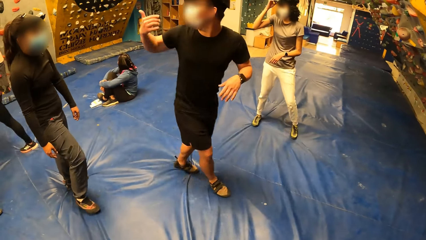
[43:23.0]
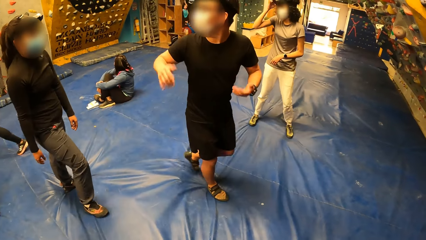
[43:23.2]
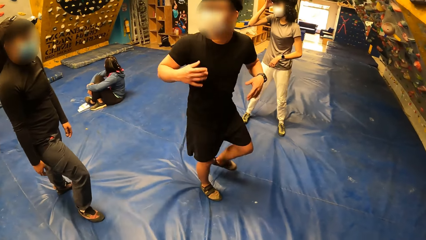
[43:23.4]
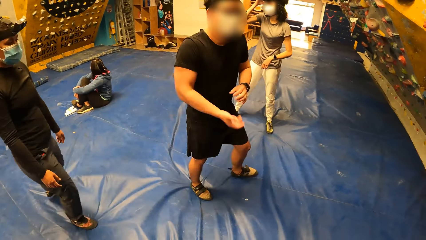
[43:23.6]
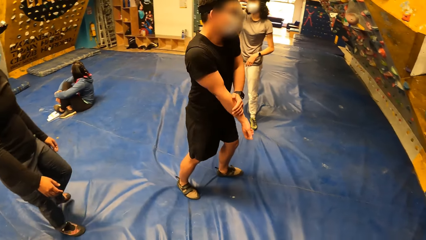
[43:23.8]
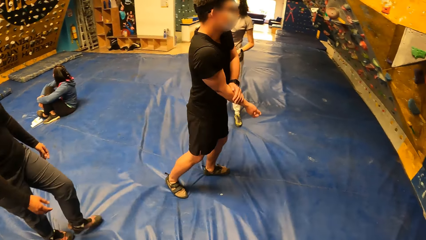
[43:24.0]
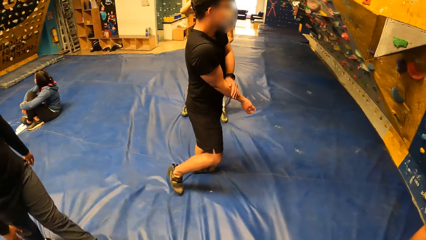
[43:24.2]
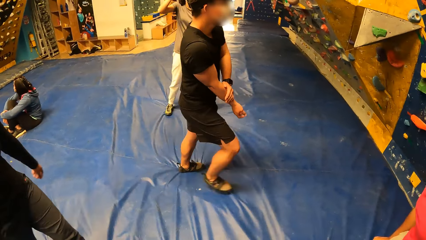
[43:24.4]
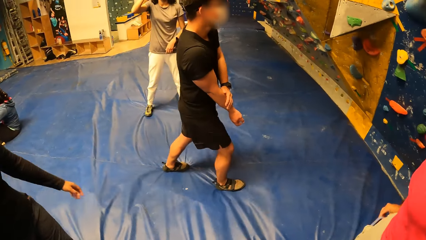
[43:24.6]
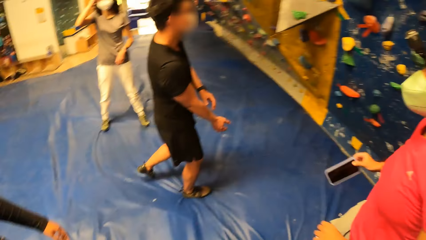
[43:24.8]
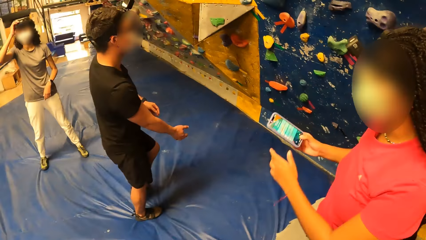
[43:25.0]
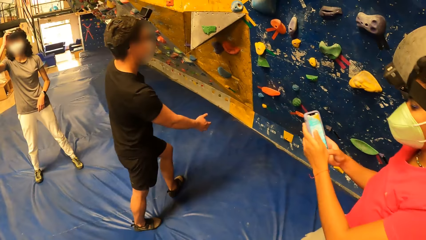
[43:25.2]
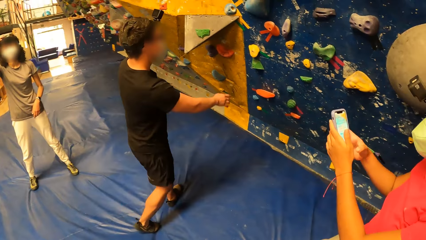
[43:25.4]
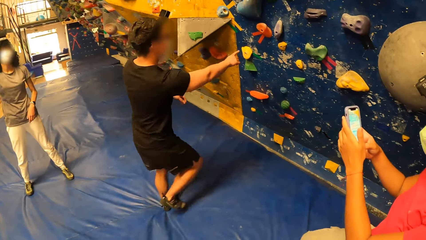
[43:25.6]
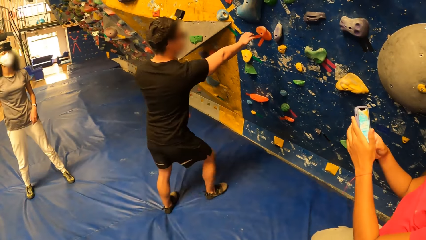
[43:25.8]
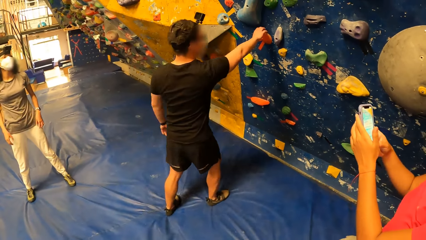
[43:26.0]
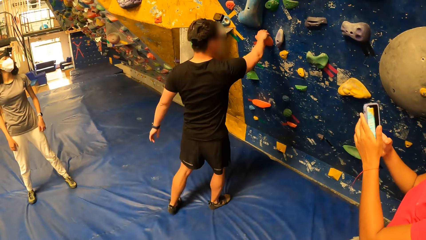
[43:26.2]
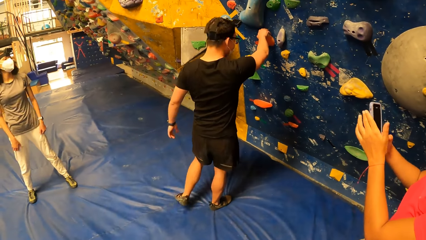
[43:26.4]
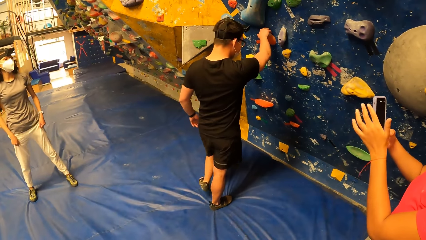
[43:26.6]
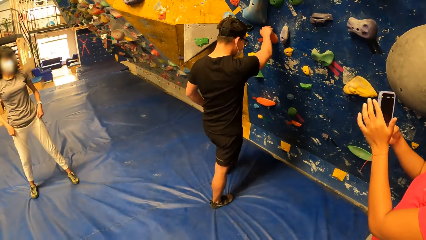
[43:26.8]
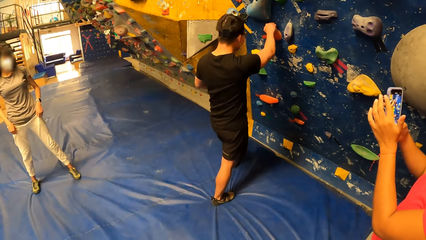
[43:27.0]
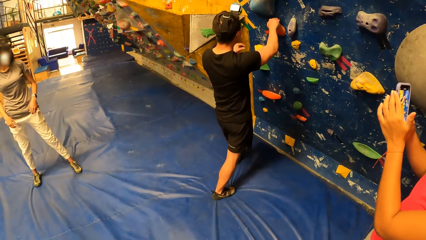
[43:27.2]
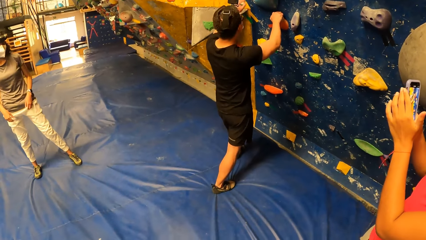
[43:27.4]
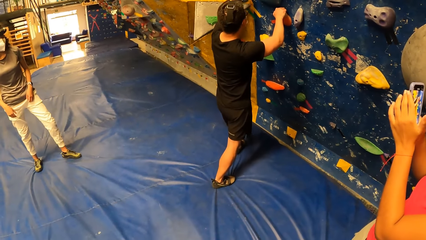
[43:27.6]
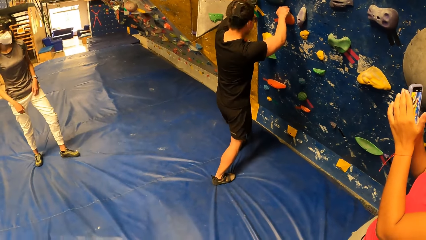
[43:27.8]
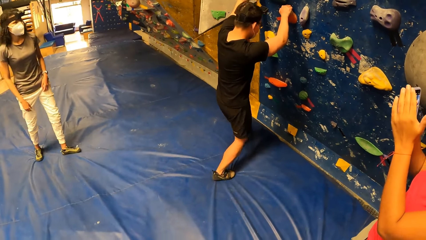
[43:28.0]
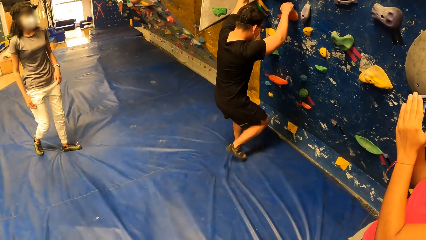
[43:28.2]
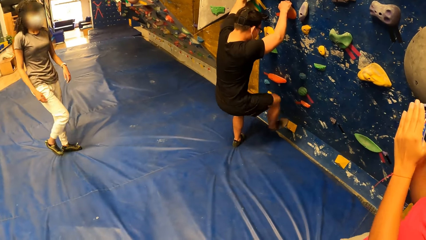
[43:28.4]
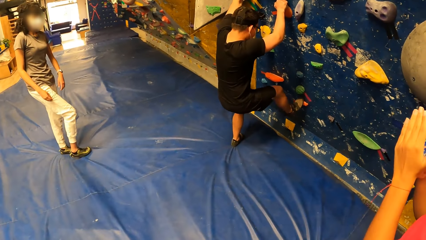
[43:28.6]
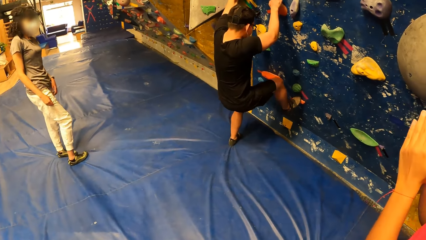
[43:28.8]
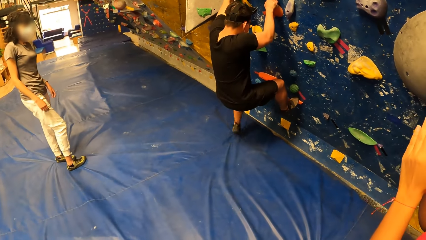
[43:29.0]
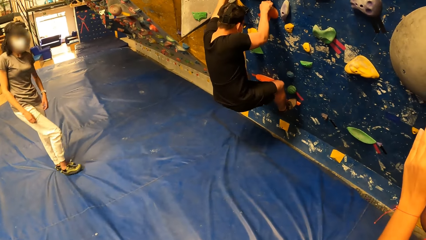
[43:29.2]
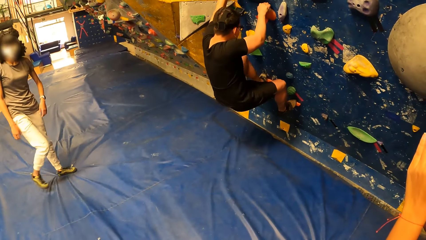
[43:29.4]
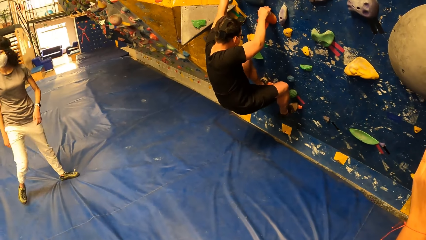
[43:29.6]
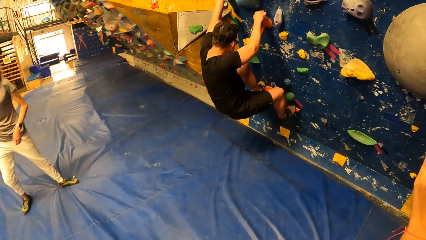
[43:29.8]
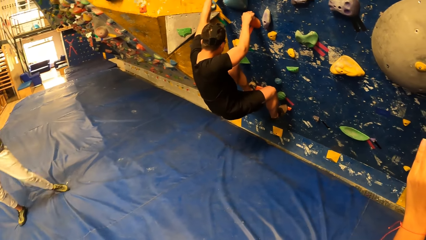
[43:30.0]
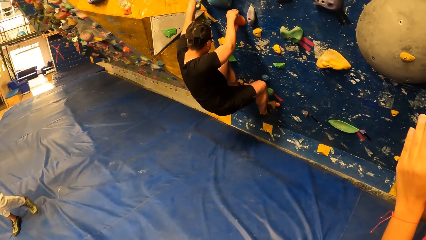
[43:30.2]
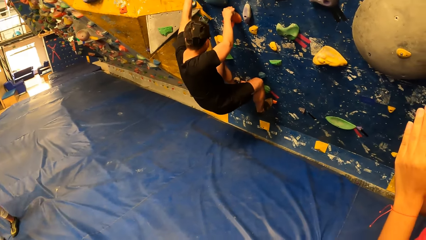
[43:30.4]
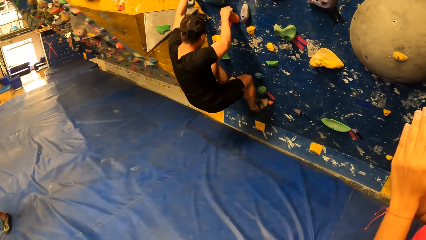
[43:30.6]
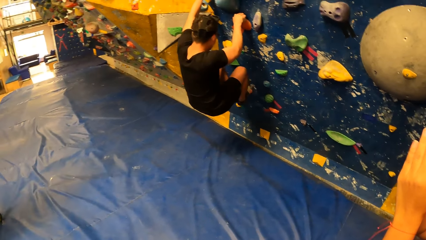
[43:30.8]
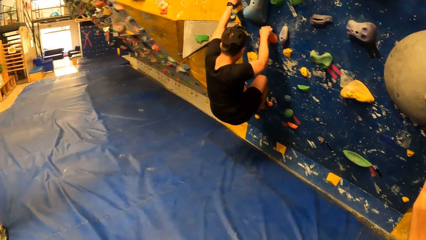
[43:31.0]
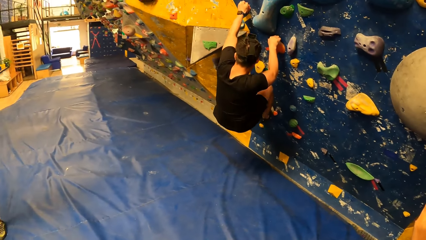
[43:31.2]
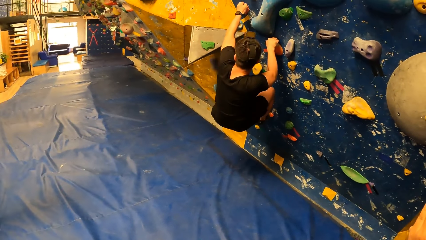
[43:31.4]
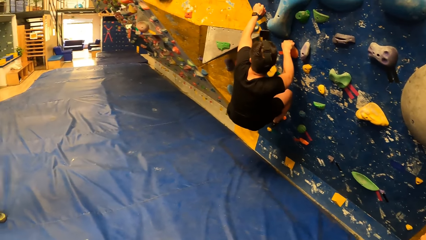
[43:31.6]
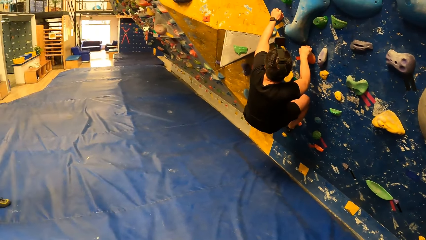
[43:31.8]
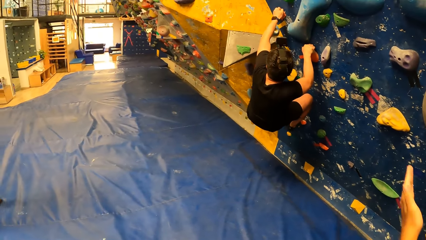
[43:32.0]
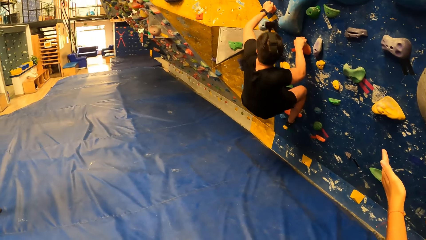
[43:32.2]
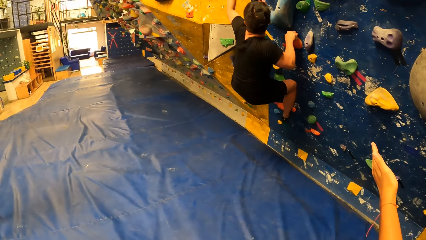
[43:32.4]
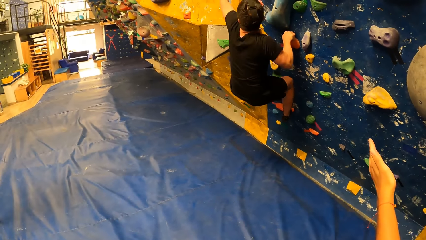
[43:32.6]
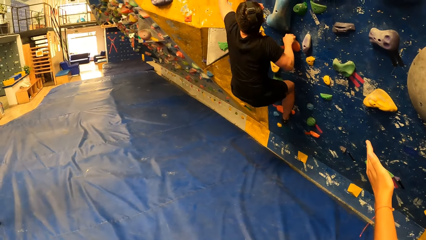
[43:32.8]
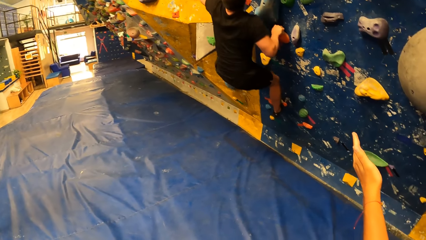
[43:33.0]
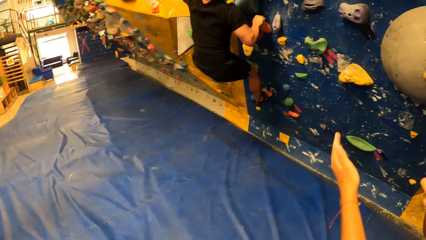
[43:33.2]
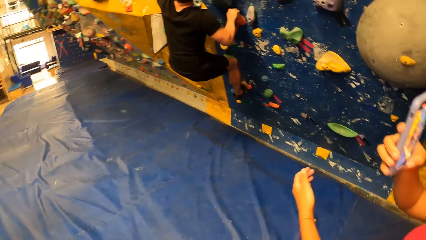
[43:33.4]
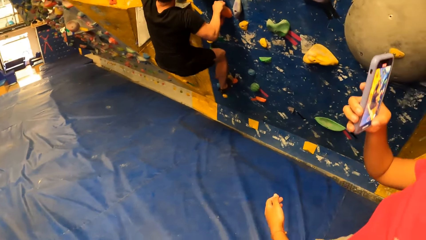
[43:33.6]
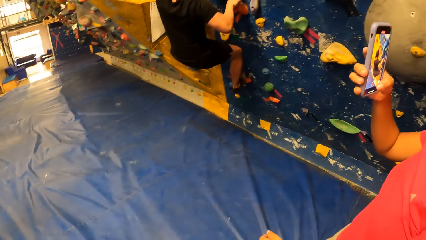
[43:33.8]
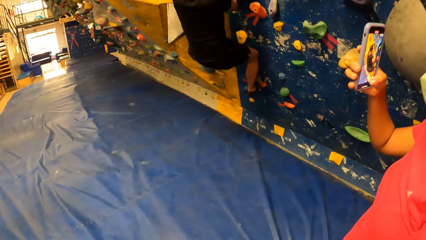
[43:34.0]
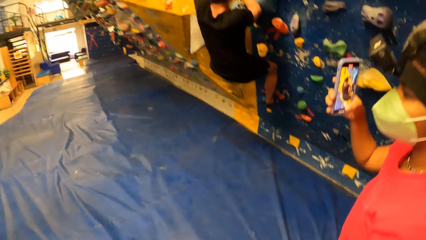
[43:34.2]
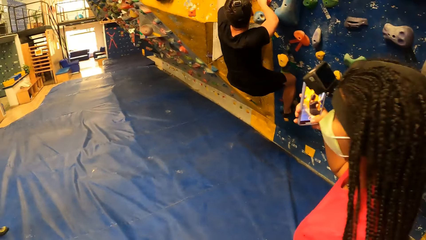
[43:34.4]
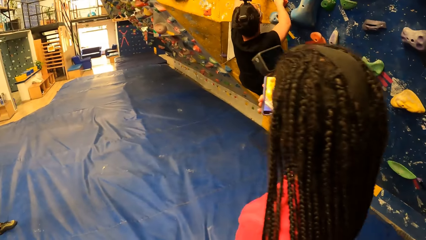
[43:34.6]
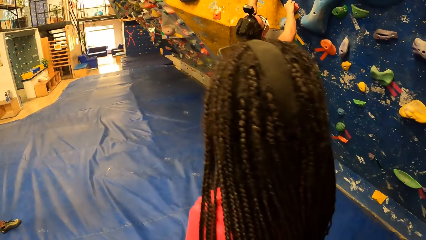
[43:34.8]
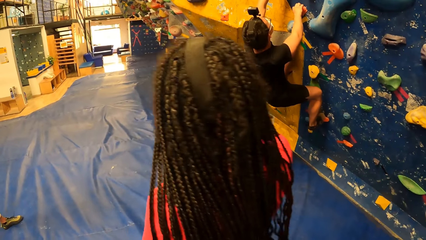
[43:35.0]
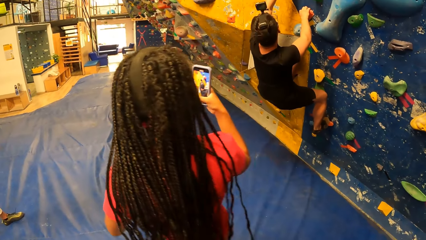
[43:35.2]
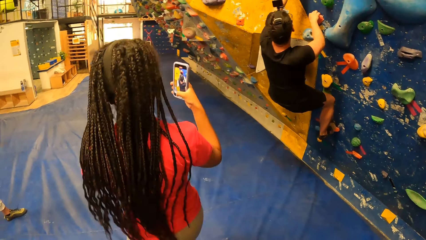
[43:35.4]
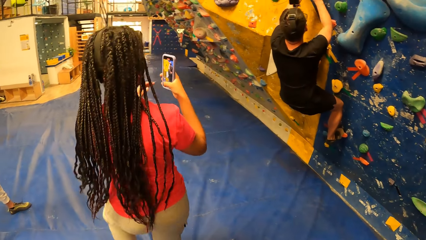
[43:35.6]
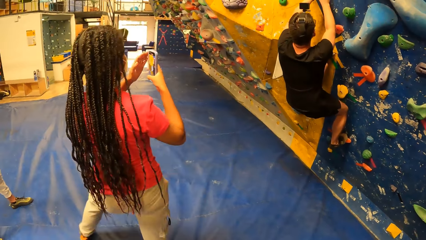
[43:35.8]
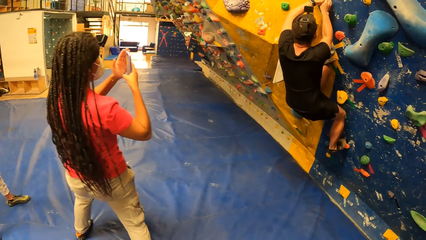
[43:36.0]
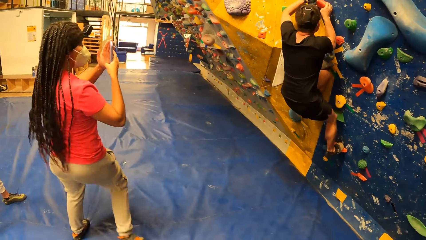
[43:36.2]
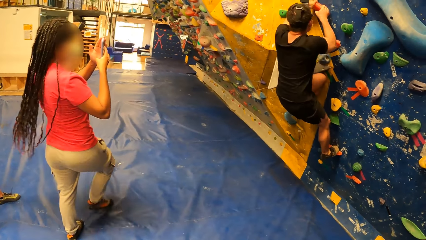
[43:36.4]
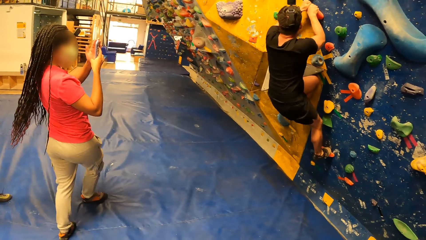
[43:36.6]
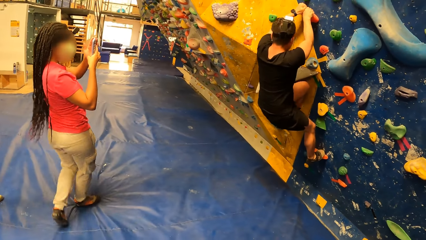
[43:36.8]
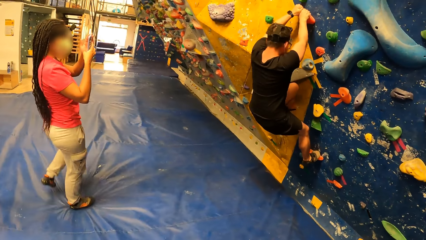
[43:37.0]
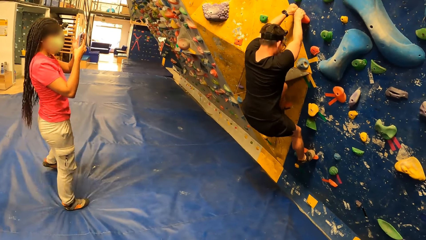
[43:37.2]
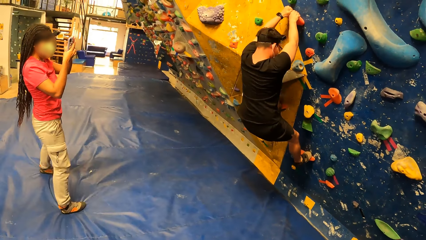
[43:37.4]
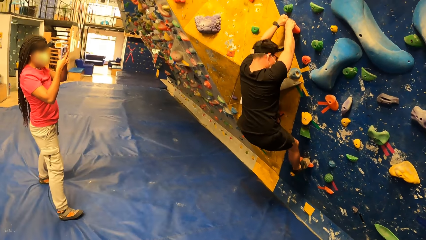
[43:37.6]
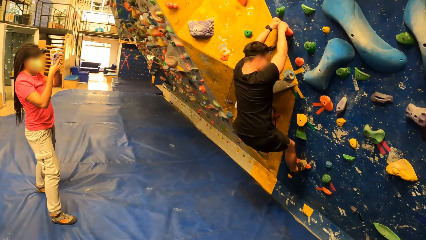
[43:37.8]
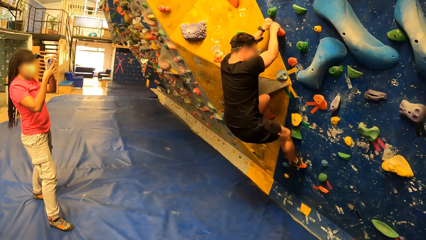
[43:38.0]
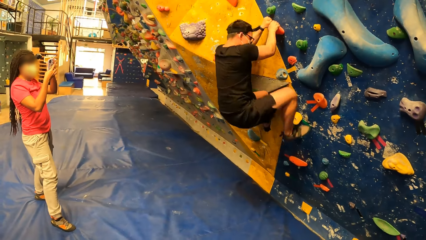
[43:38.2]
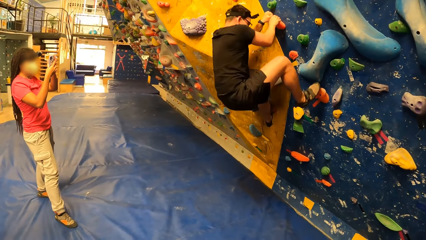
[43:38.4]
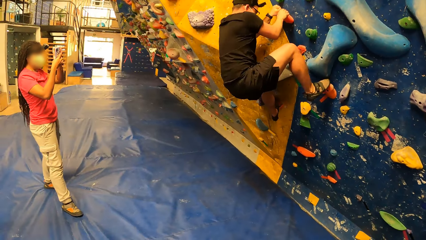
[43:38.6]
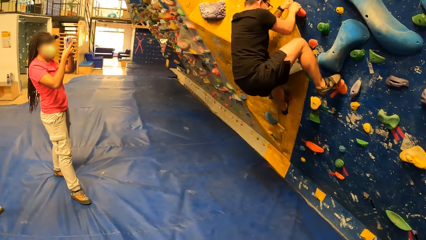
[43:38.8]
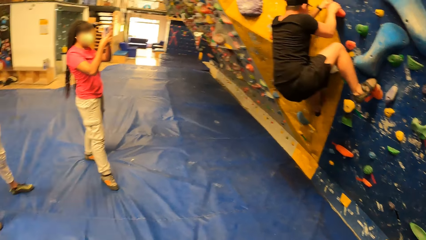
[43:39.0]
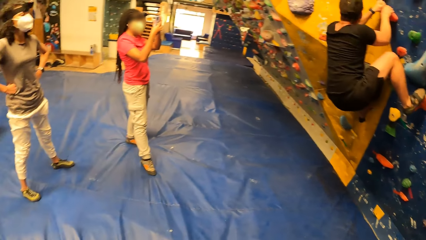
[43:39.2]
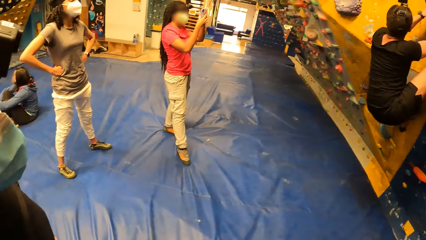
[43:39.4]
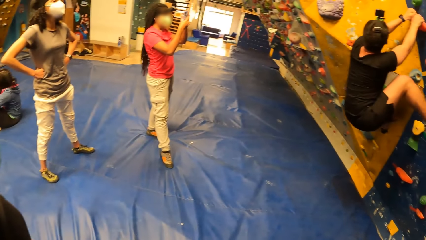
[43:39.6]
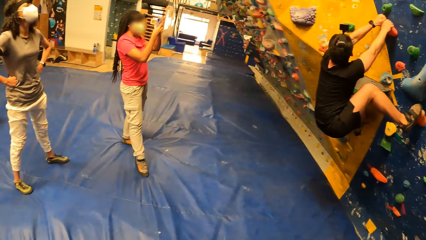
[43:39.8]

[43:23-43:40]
A man moves to the wall. A girl takes a photo. The man holds a climbing hold with his right hand. The man touches the climbing wall. Another girl looks at the man. The man climbs the wall with his hands. Another man watches the climbing wall game. A woman records the first man with the mobile phone in her right hand. The first girl takes a photo.
